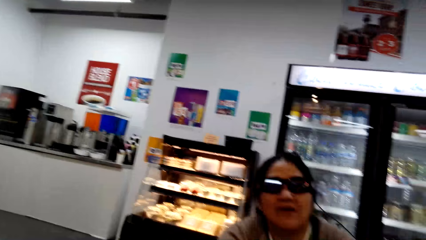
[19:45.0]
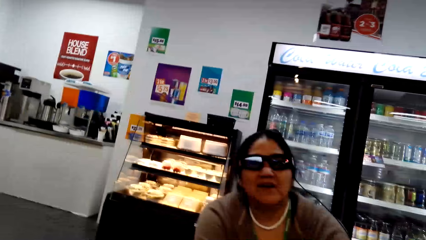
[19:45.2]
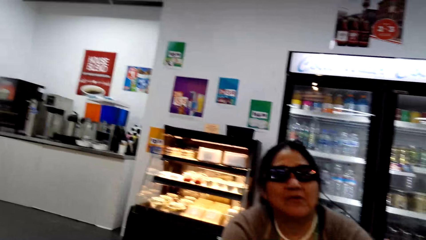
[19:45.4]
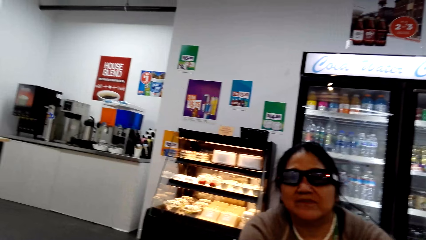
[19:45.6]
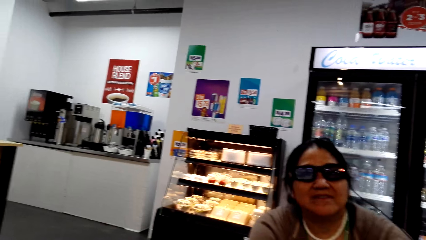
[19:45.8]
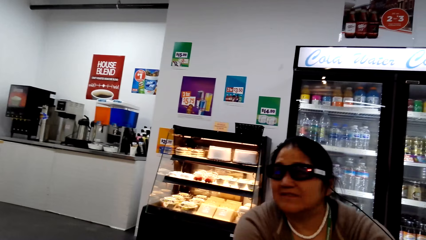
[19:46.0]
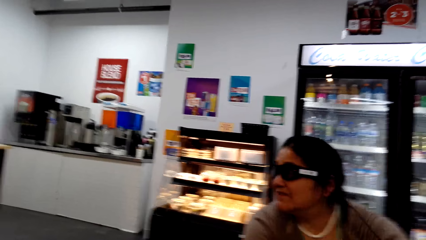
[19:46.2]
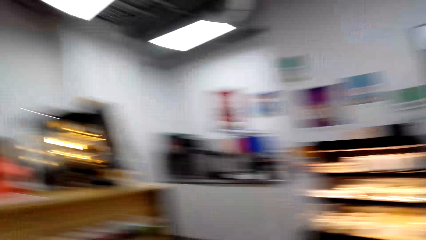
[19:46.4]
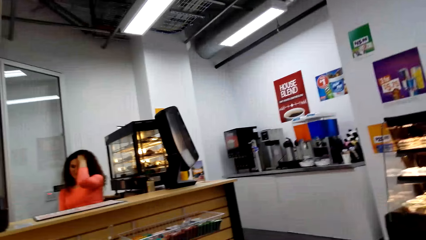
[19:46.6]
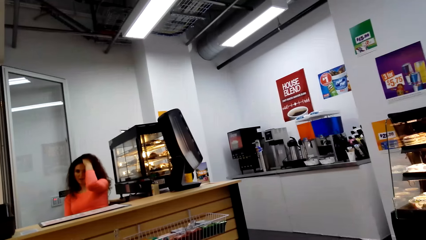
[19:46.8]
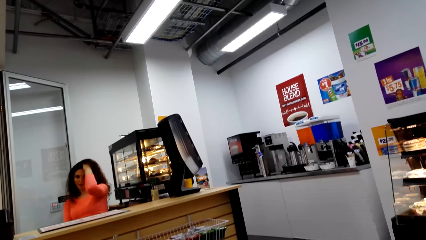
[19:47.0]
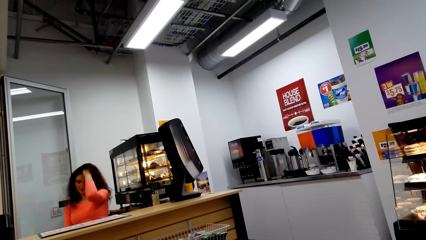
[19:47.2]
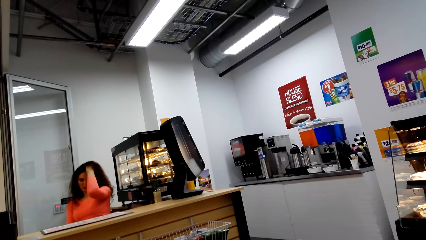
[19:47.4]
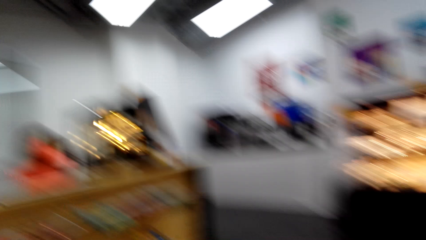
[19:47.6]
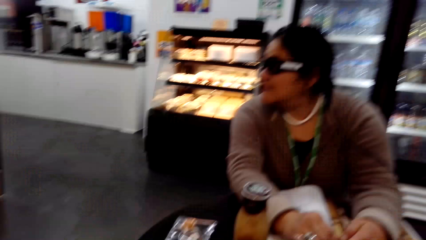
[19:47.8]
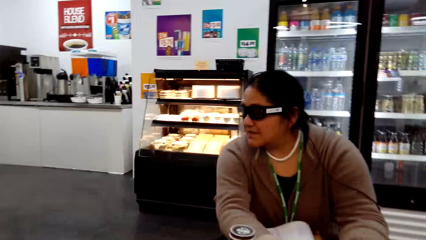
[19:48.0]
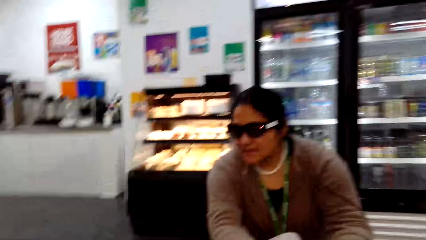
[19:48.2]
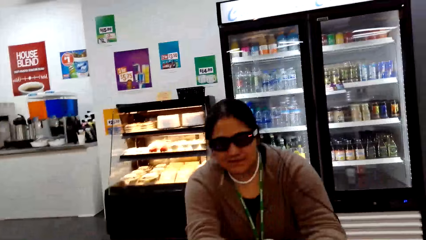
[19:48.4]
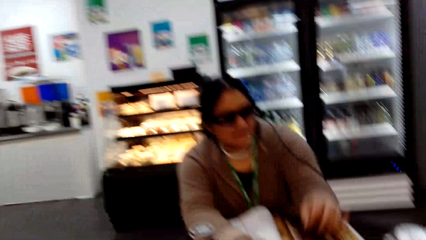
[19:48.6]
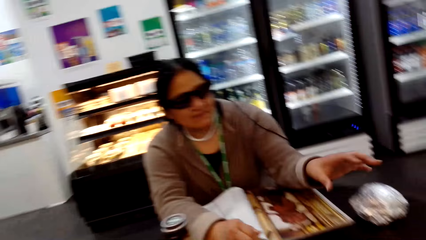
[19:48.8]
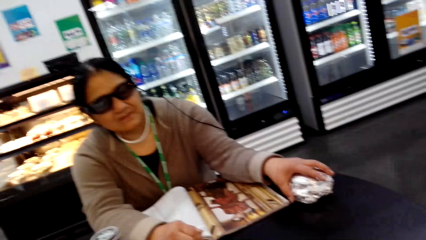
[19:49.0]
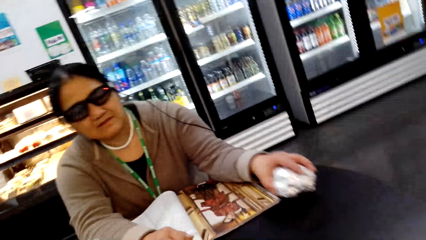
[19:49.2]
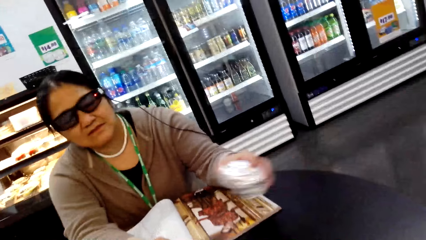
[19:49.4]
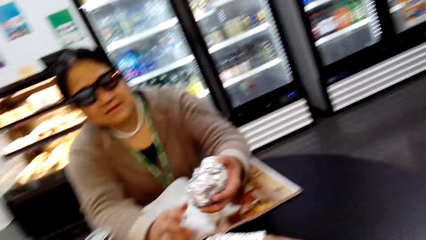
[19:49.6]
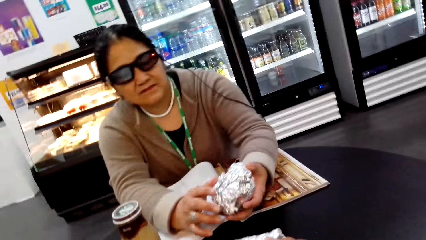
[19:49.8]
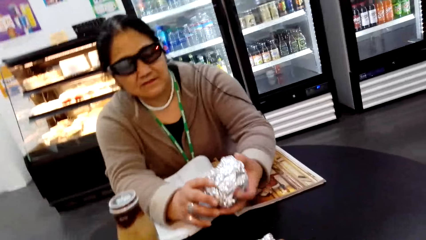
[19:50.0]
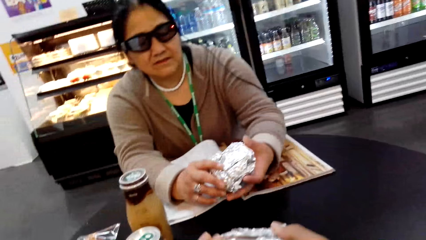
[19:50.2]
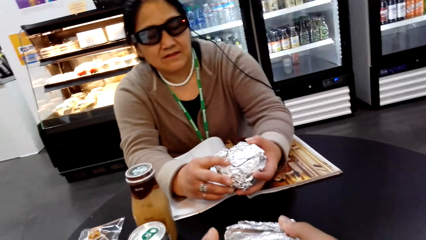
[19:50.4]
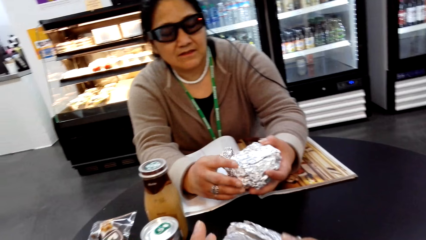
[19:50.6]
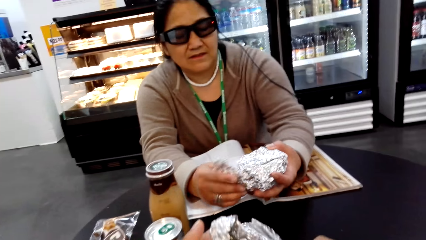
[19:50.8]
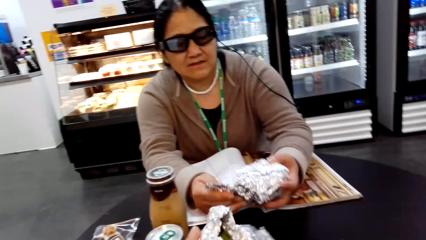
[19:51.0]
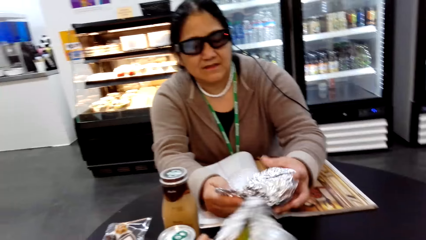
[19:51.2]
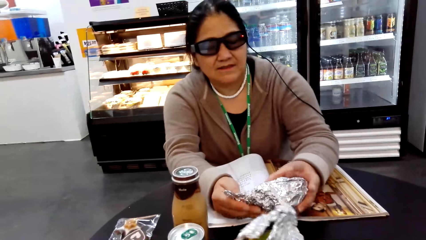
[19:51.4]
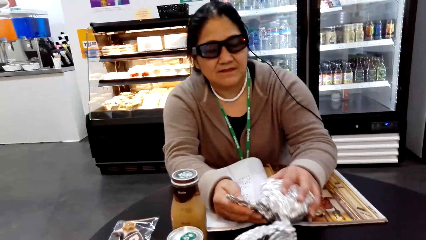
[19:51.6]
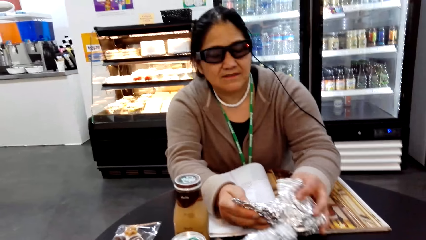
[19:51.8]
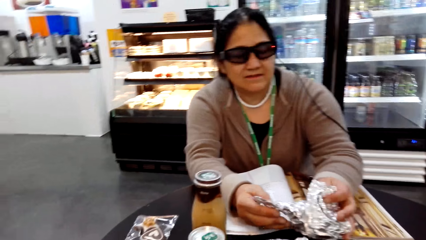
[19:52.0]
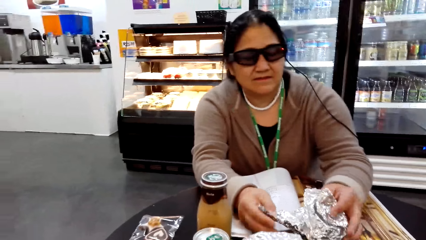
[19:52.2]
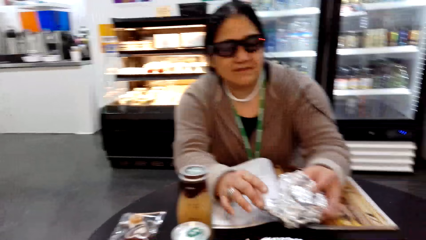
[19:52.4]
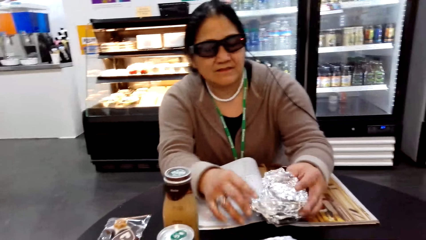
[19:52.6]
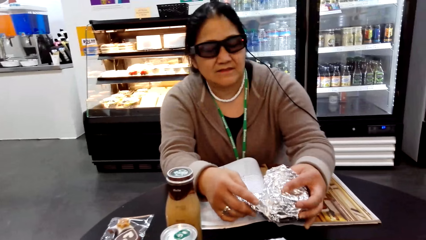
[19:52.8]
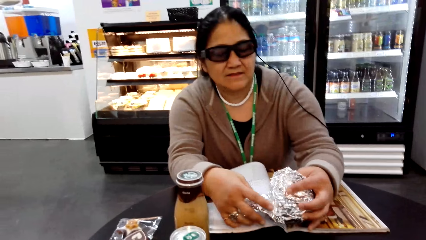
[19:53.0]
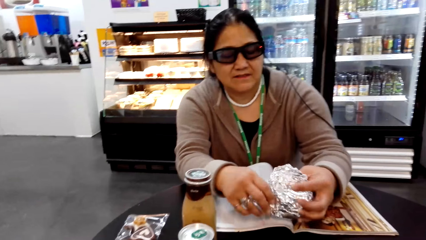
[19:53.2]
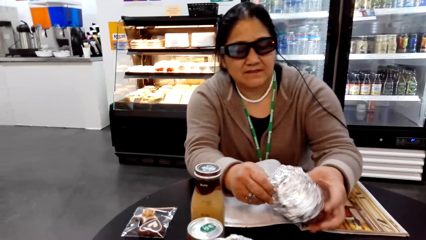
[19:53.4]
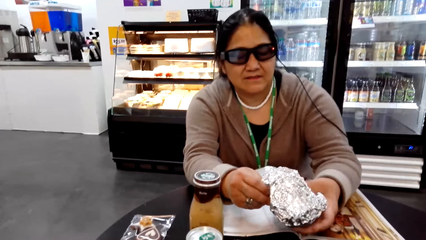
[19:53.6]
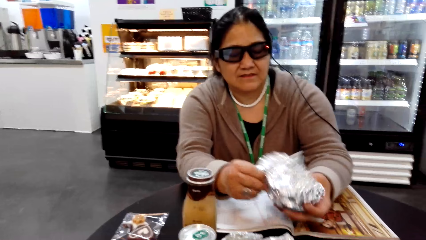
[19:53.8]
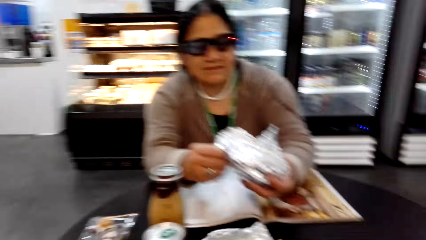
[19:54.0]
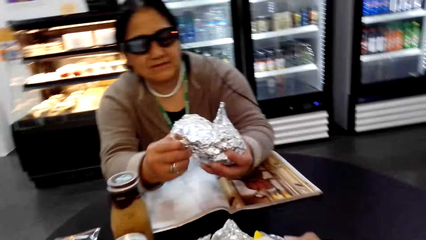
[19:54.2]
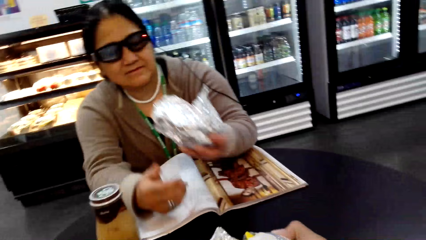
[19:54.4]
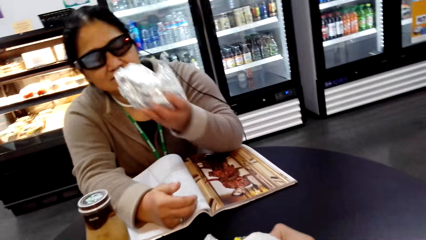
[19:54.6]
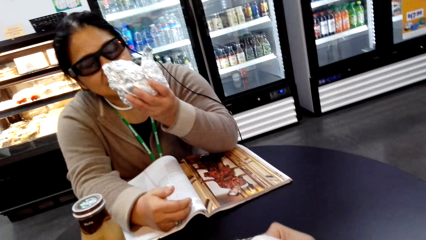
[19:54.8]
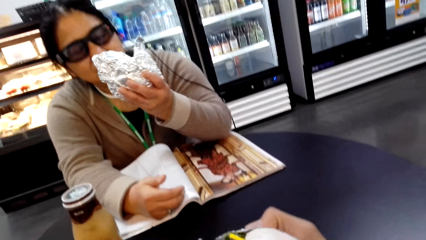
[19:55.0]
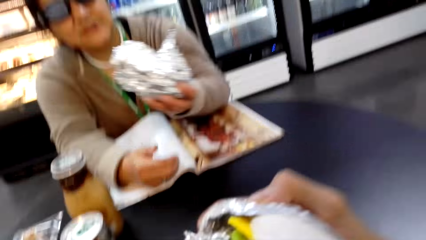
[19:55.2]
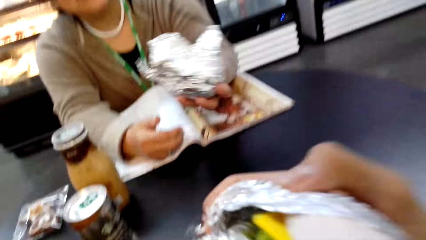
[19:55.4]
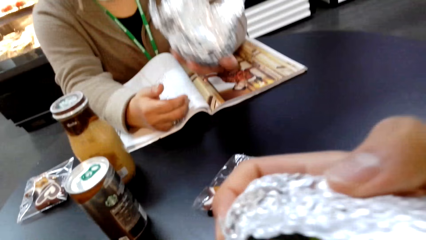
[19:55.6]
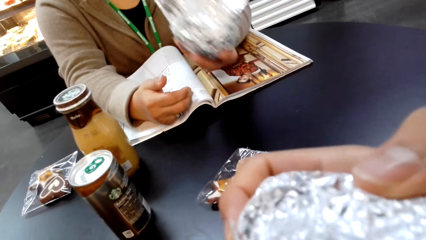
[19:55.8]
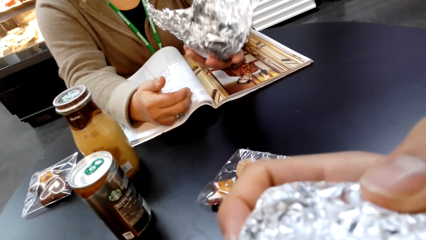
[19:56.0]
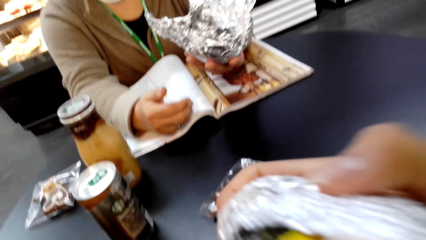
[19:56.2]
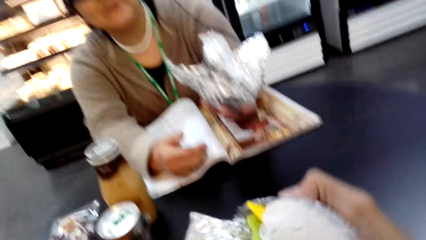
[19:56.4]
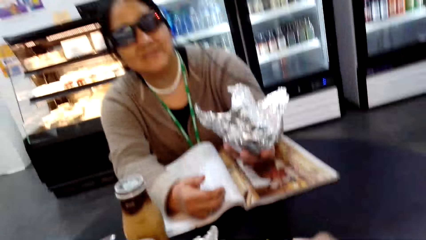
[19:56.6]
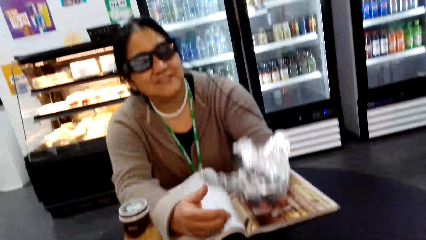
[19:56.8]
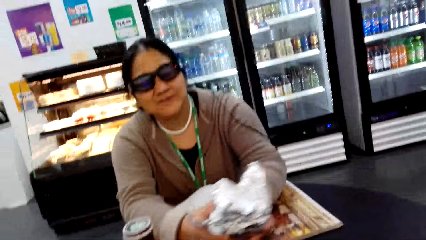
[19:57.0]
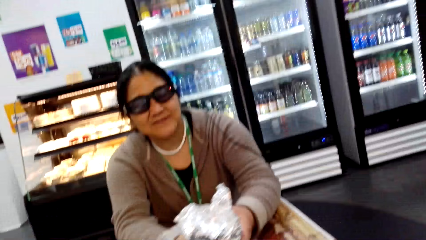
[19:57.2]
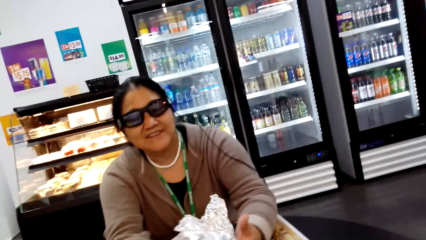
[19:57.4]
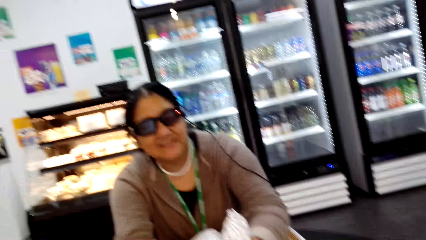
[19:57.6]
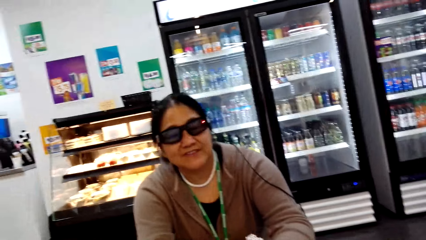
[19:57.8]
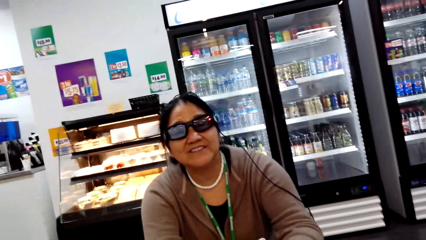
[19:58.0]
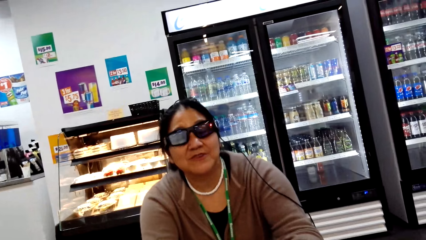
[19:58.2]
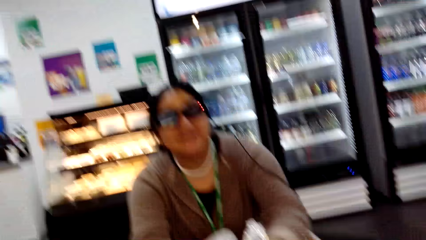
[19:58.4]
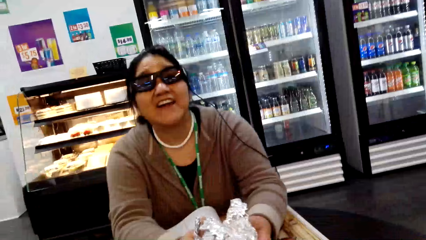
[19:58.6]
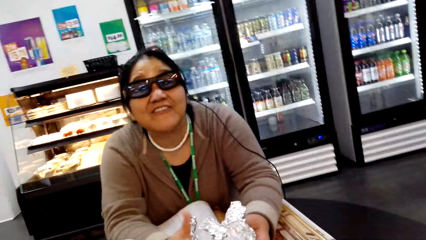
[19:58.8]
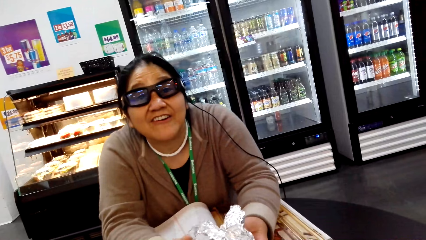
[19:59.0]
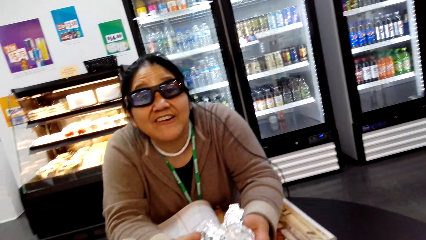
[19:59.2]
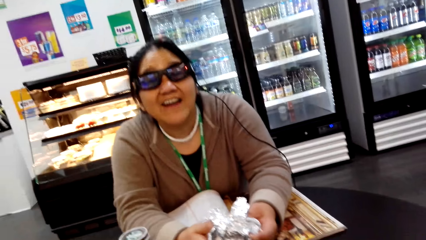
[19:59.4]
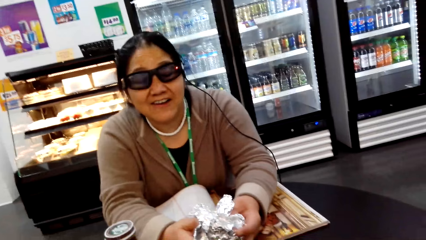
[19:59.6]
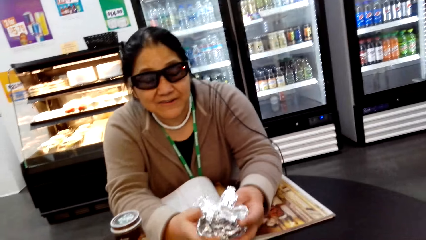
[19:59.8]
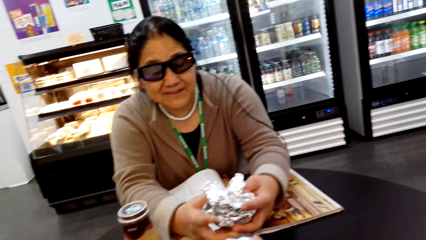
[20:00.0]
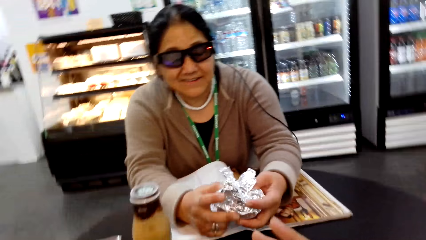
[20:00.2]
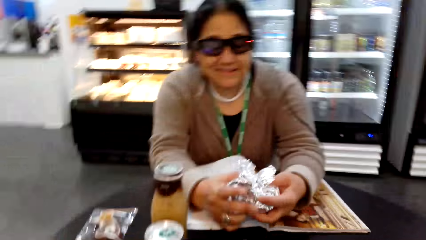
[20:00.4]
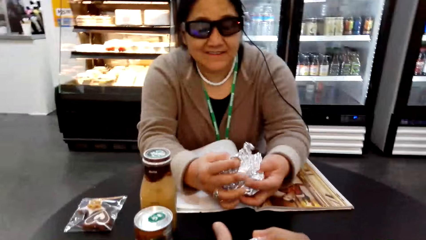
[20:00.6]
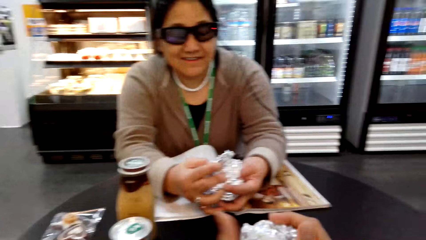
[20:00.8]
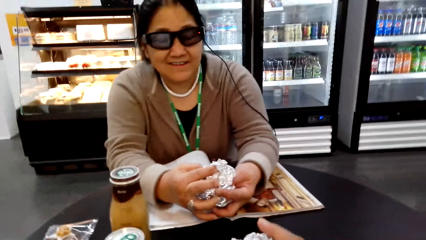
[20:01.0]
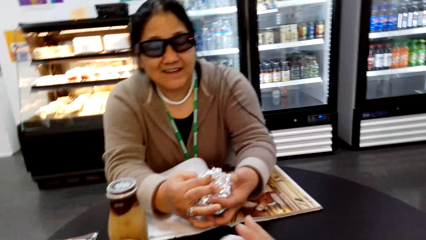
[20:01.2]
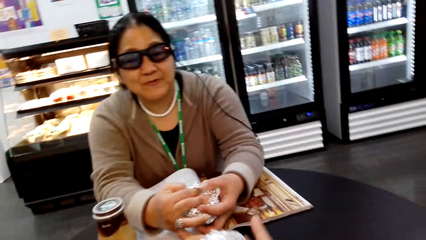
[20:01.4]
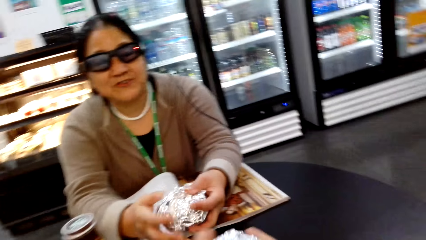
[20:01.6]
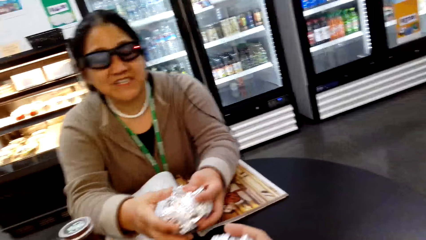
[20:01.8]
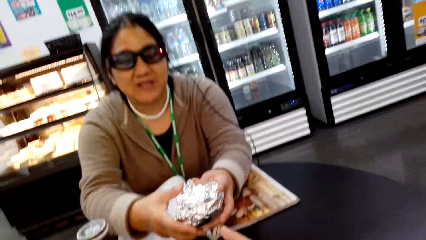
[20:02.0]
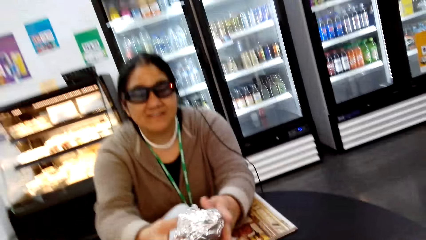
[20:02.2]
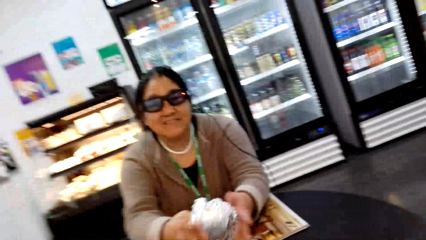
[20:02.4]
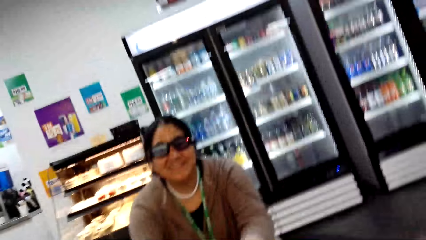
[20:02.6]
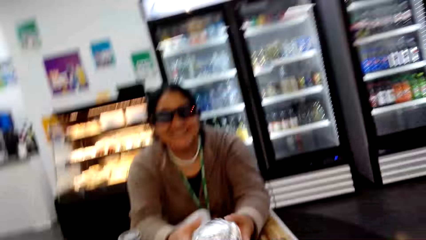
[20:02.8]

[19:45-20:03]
A lady scratches the hair. Another lady picks something on an aluminum foil. The other lady unfolds the aluminum foil wraps. The camera wearer unfolds the aluminum foil wraps. The other lady smells something in the aluminum foil. The camera wearer smells something in the aluminum foil. The other lady folds the aluminum foil and wraps something.
